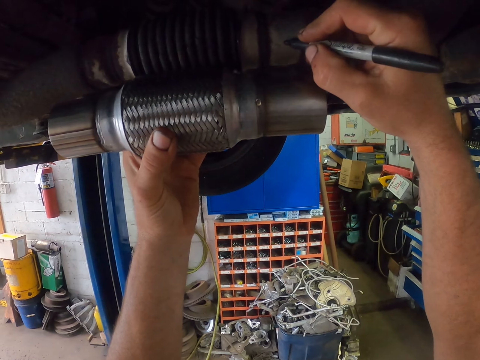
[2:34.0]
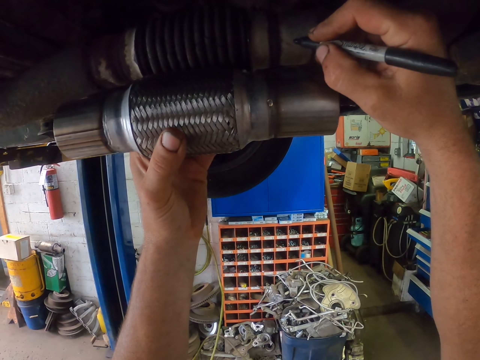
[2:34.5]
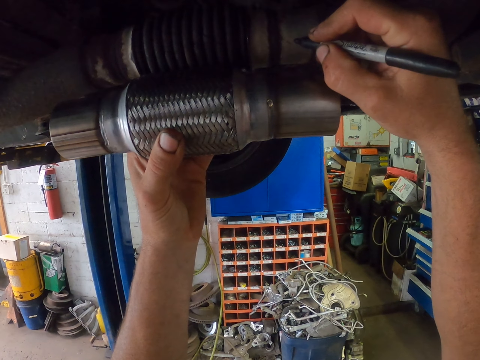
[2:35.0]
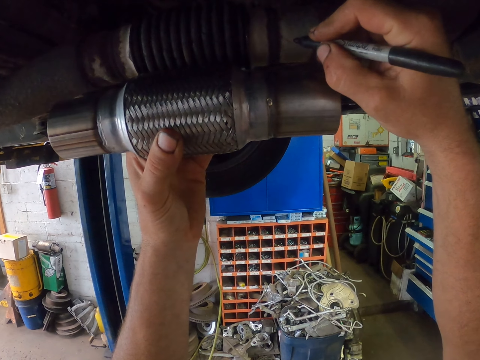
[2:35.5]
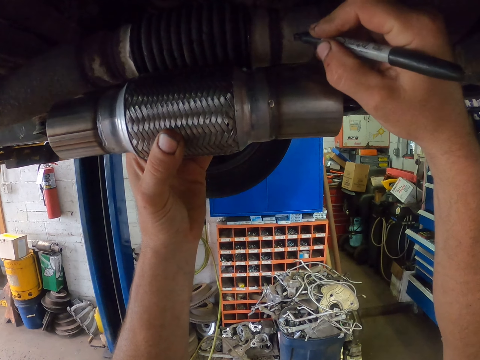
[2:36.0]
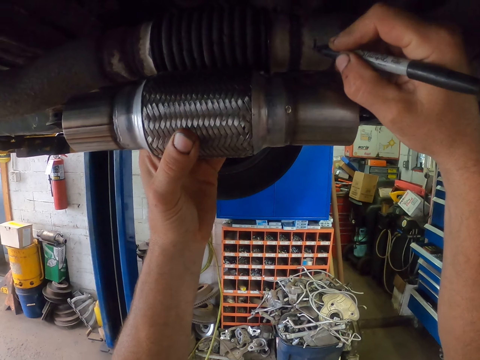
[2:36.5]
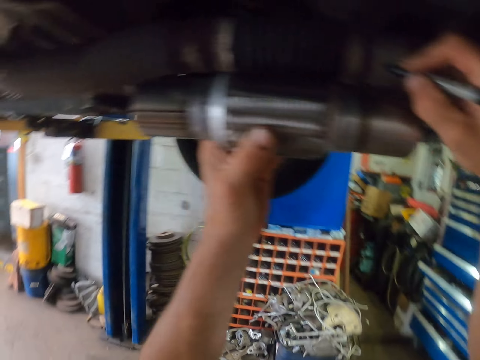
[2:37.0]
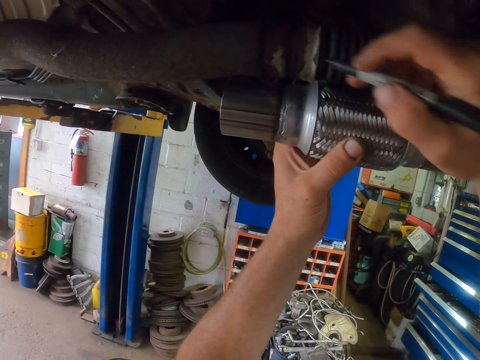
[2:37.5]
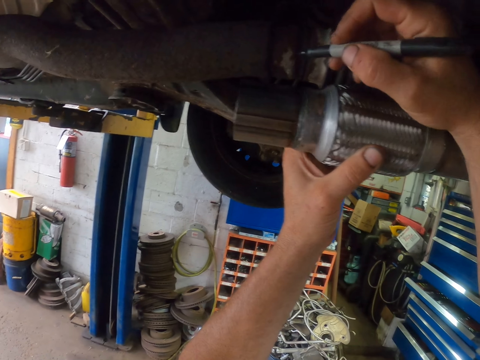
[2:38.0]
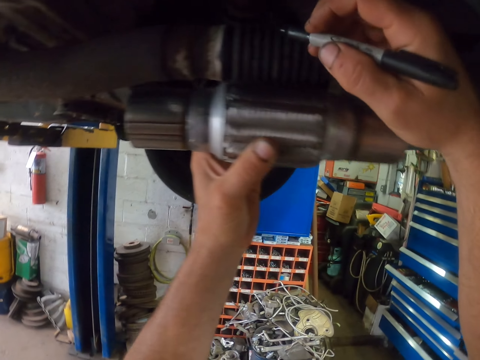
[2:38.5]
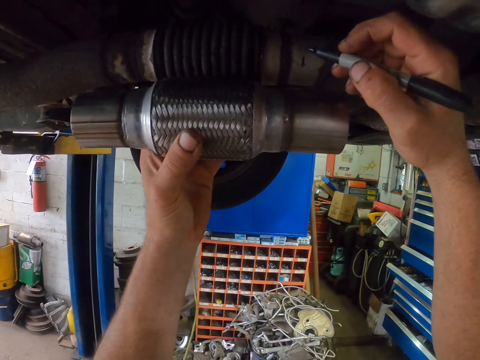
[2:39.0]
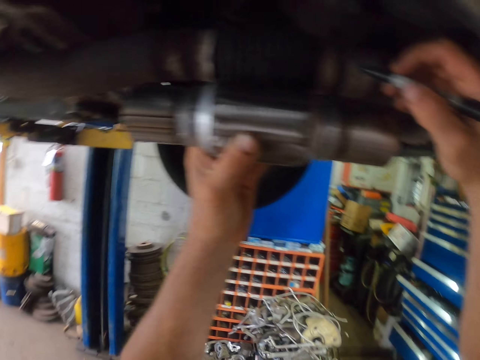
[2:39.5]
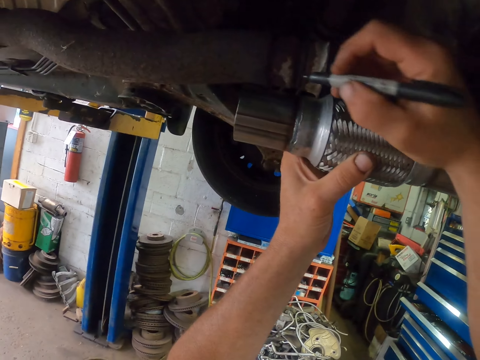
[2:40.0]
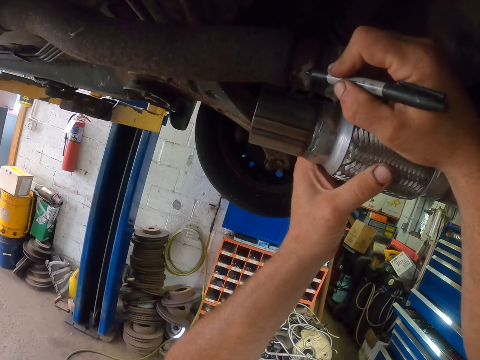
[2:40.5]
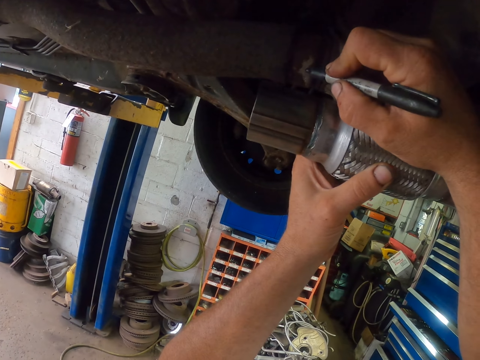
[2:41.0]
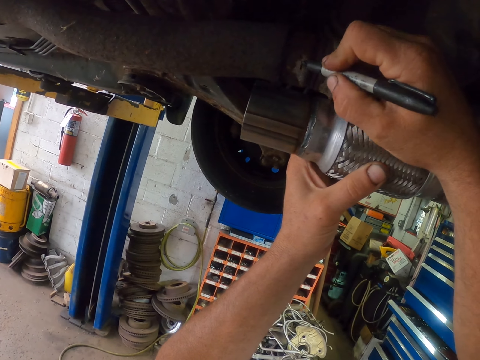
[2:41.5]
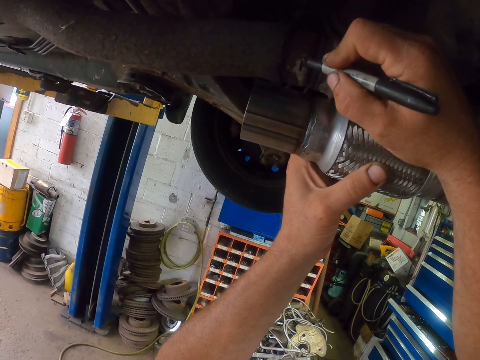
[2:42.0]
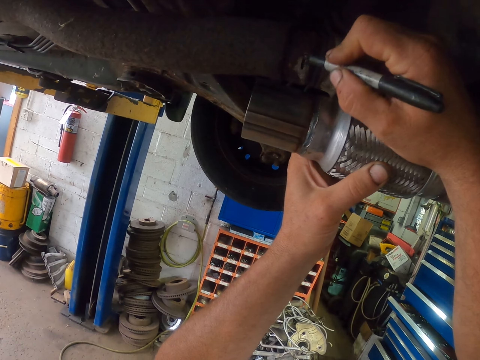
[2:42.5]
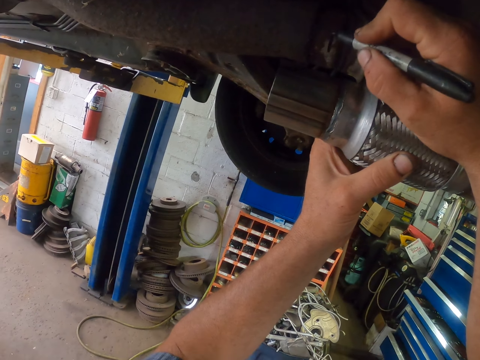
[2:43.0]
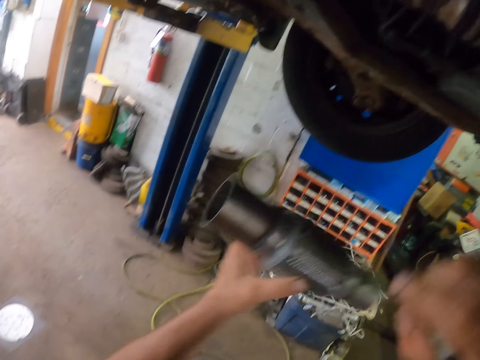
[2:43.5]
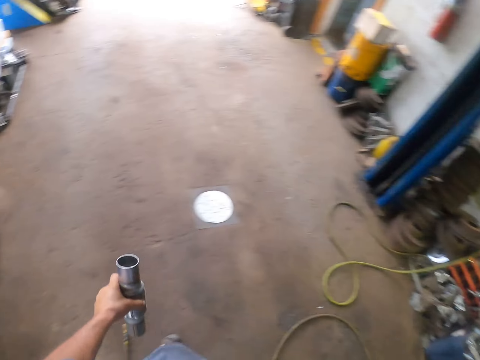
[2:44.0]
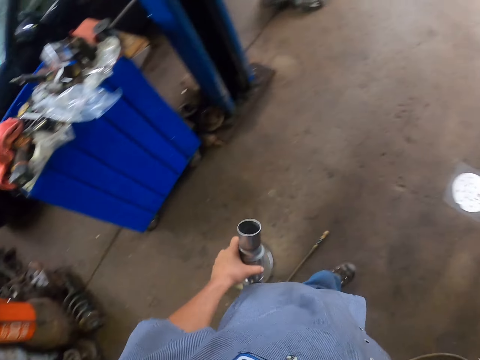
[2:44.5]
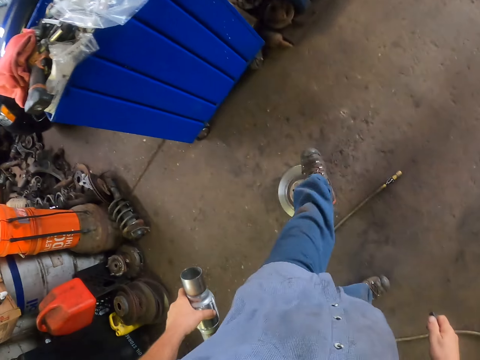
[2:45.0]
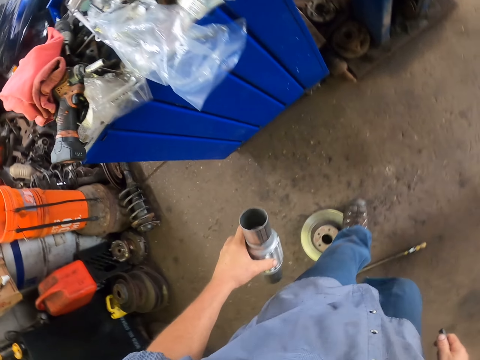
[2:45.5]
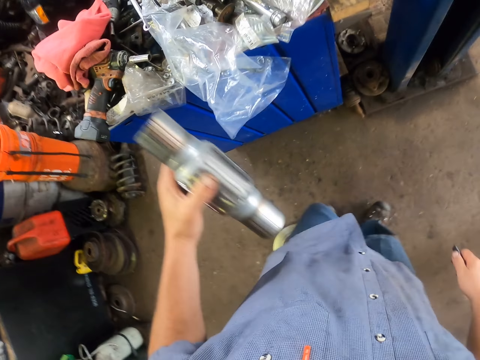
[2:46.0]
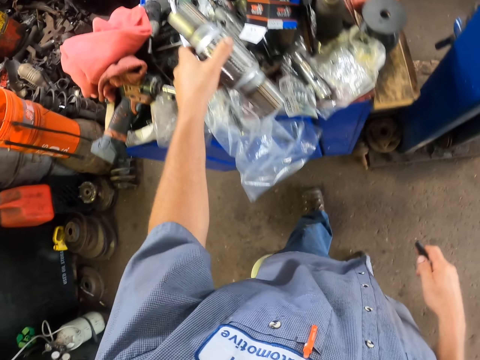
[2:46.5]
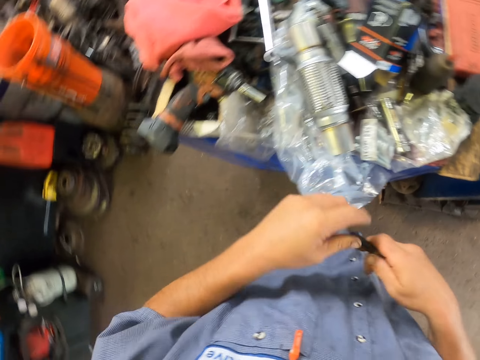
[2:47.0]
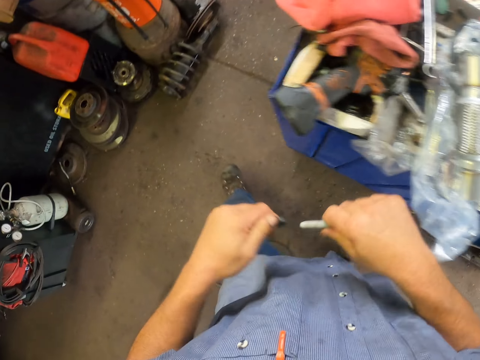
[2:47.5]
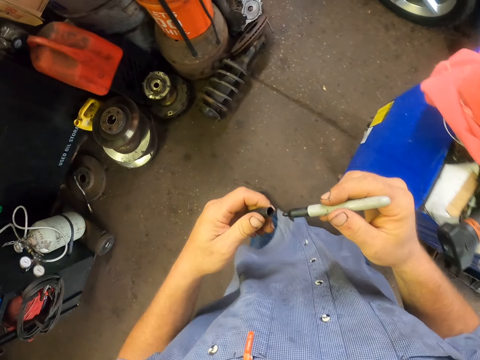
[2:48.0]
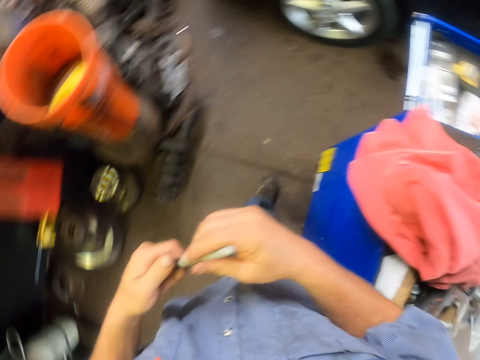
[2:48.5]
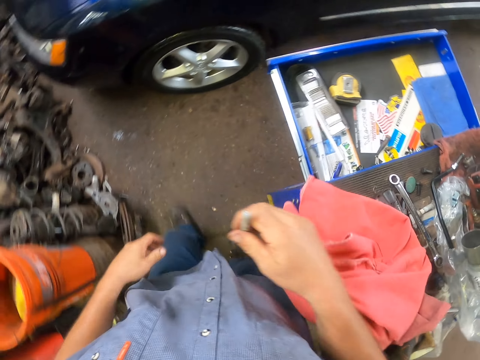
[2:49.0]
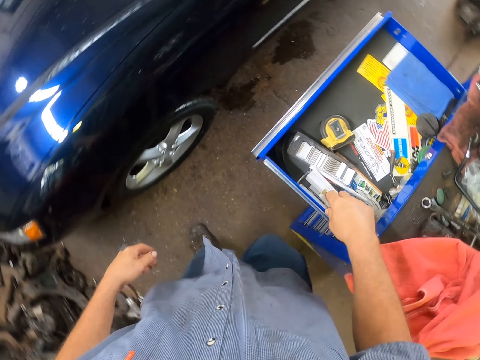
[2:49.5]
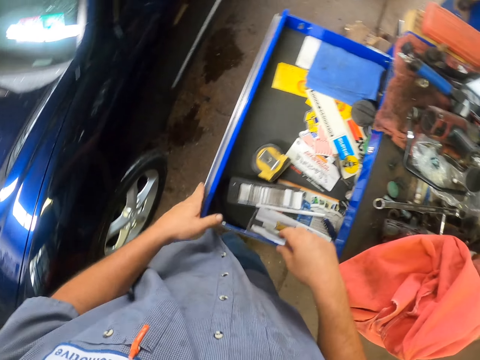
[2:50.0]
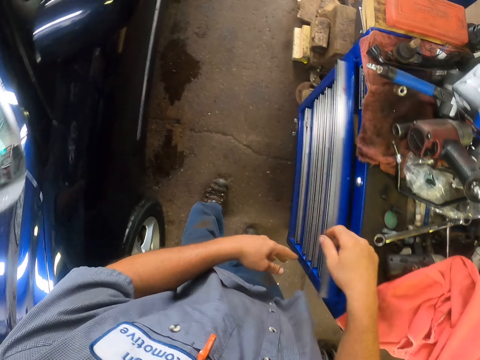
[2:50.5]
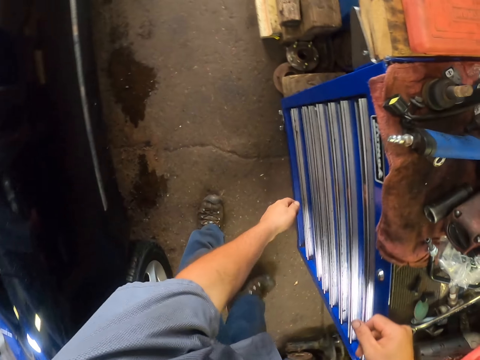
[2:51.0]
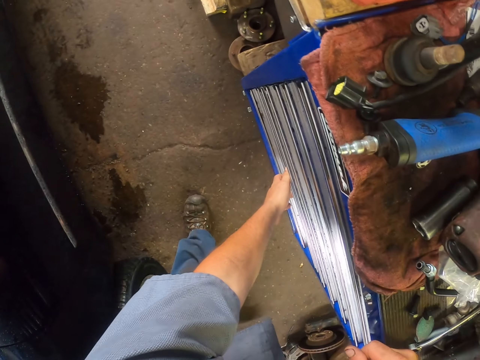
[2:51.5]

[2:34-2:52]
The camera wearer marks the exhaust pipe with the mark pen. They take the spare part metal. They walk in the garage. They put the spare part metal on the tool box. They put on the lid of the marker pen. They put the marker on the drawer. They close the tools drawer.

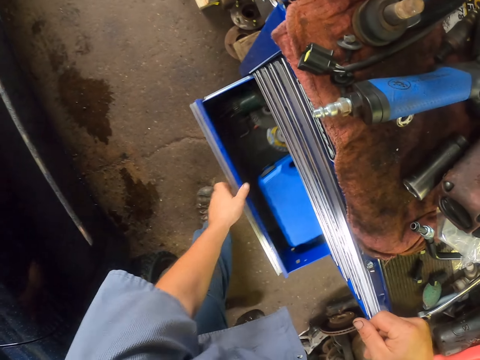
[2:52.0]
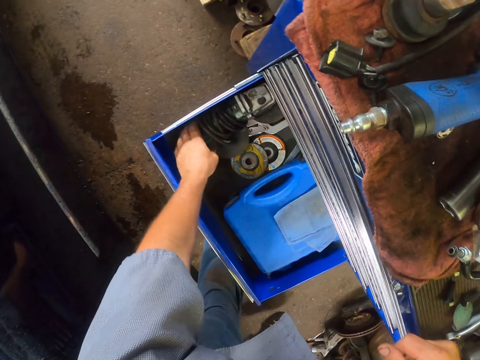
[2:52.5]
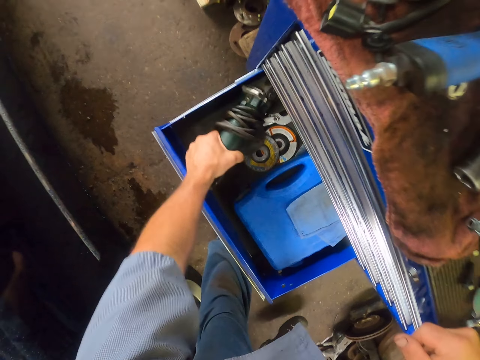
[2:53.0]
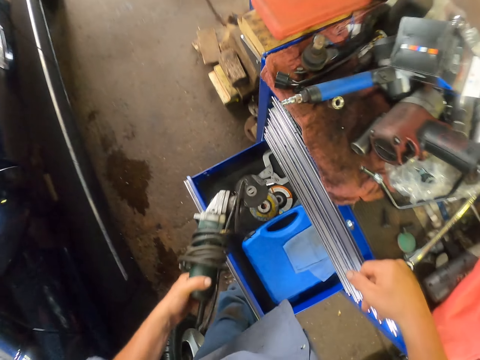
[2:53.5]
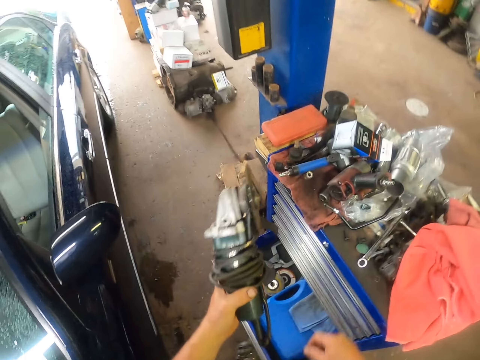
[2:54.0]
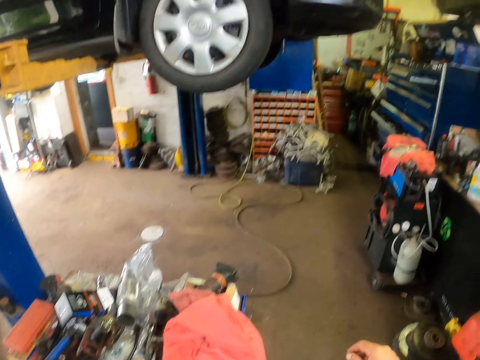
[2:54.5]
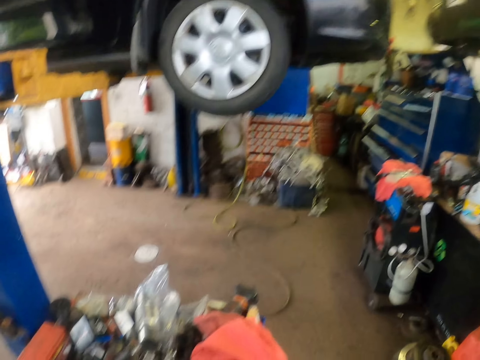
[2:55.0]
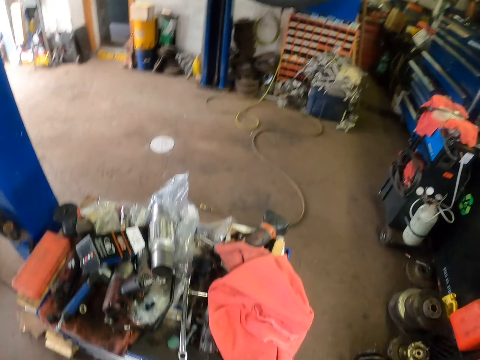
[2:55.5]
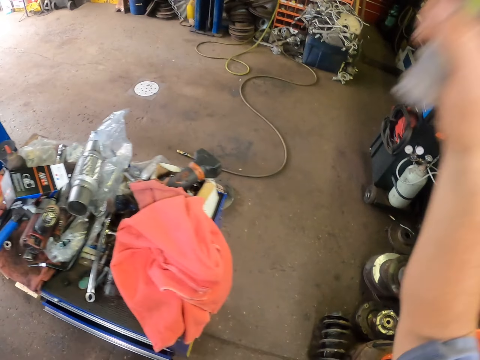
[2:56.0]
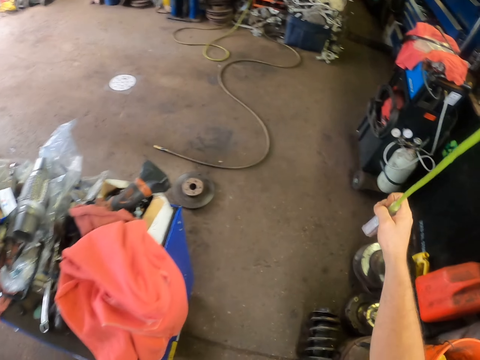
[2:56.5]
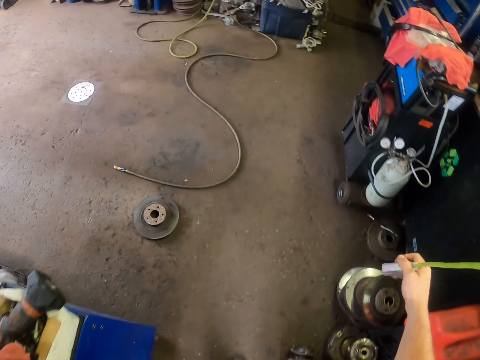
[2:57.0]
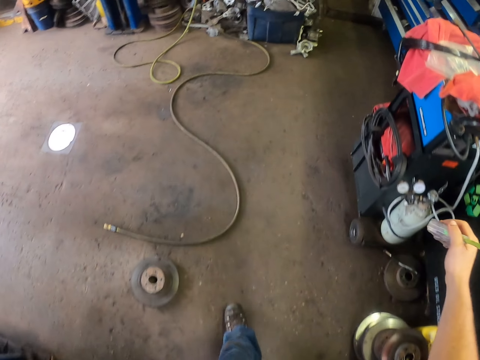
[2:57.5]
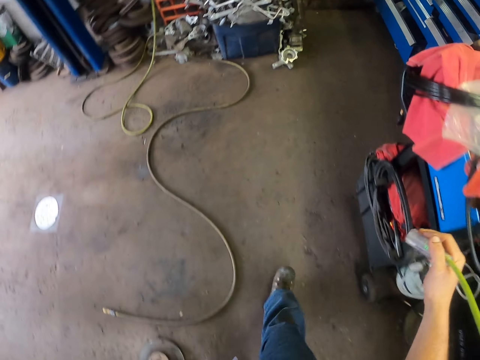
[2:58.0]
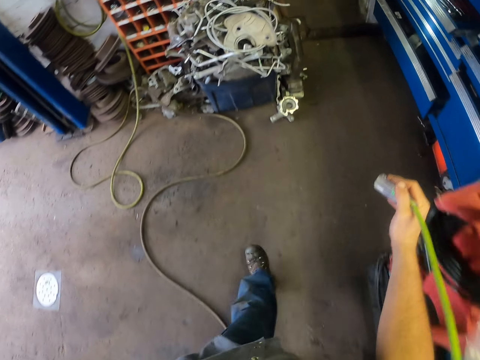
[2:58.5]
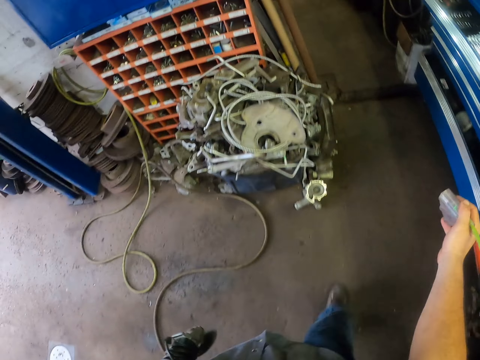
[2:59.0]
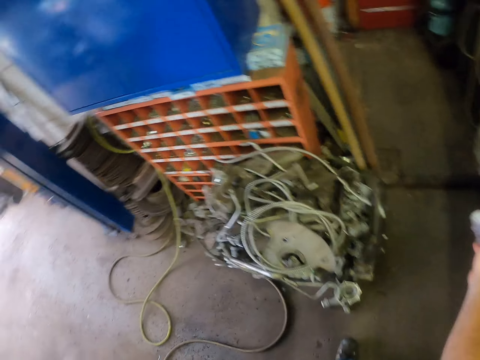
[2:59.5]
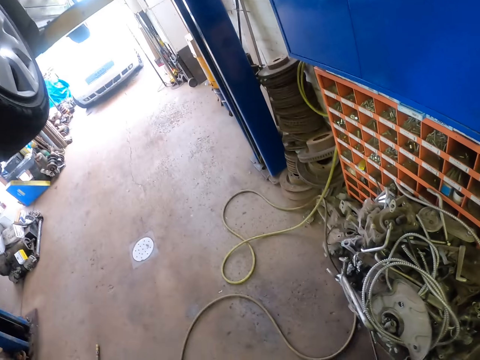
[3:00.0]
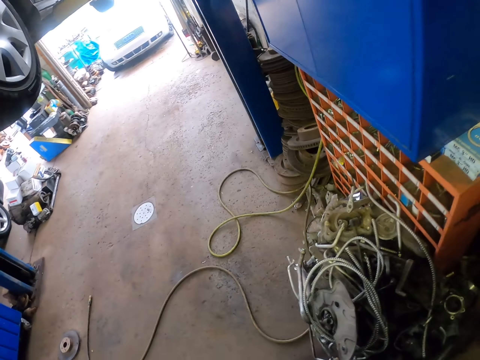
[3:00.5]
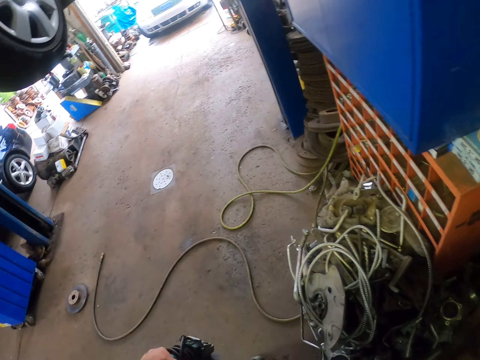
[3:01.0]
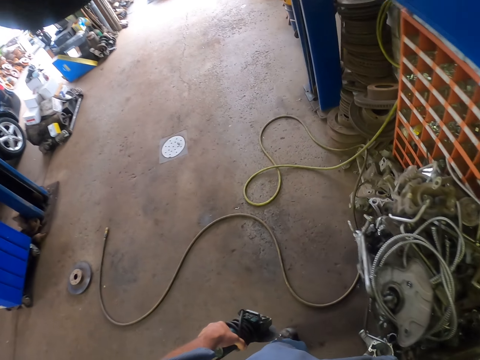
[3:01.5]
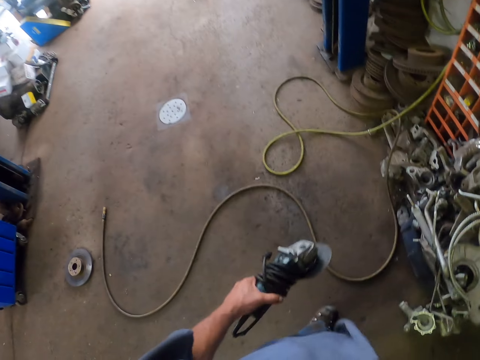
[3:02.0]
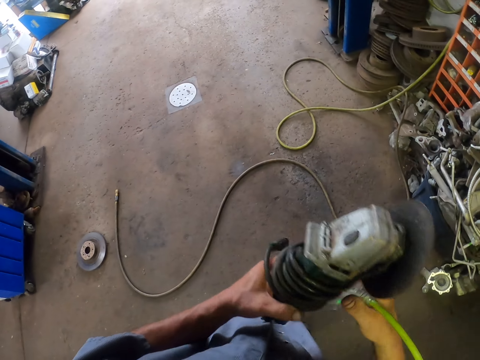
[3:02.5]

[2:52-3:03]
The camera wearer opens the tools drawer. They pick up a multi functional tool from the drawer. They pull a cable on the car. They take the cable.
